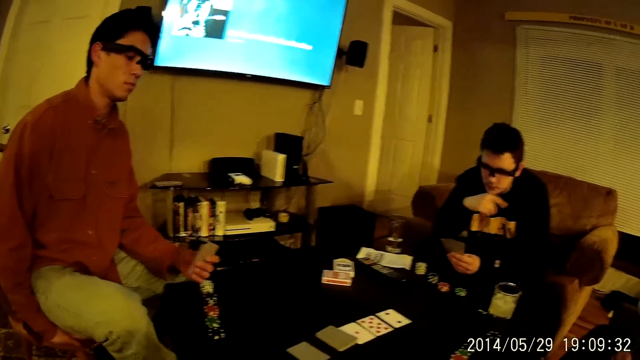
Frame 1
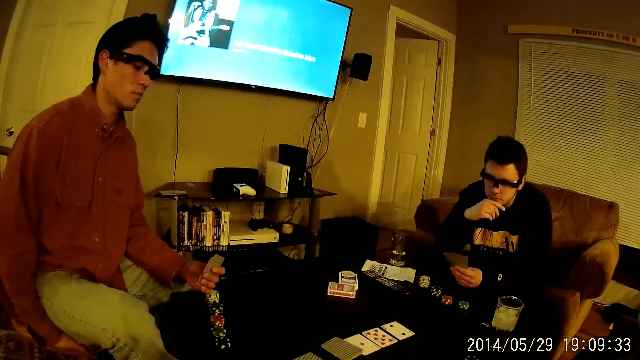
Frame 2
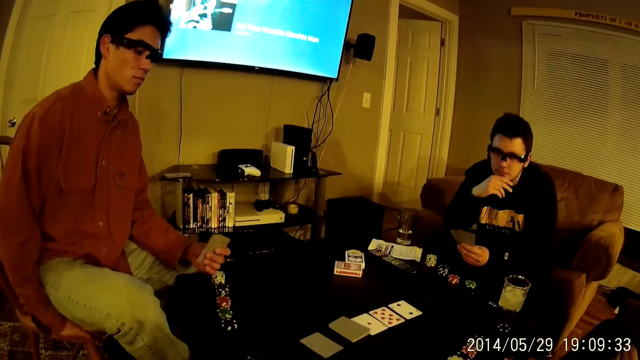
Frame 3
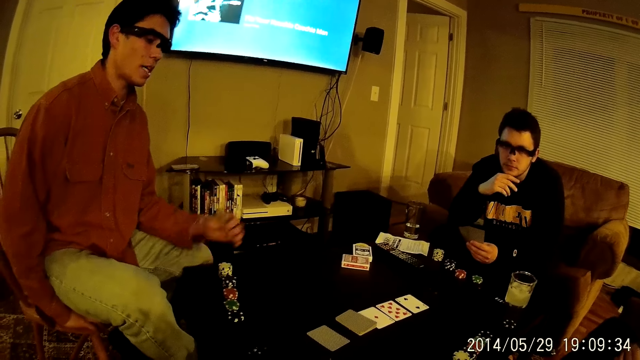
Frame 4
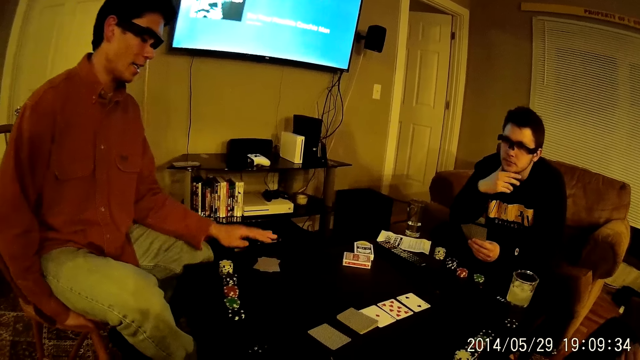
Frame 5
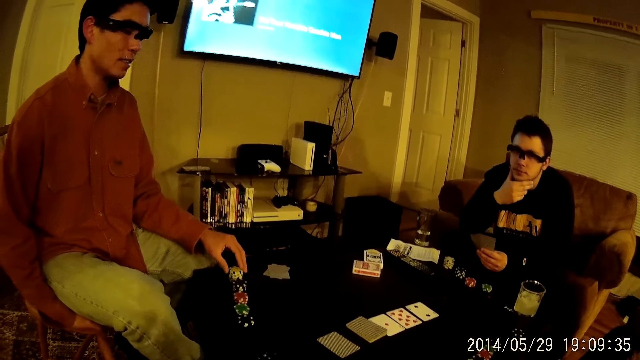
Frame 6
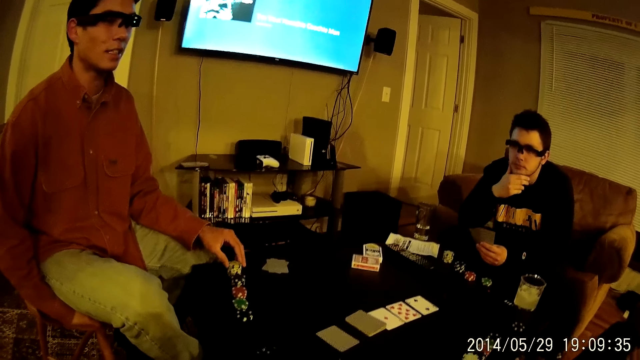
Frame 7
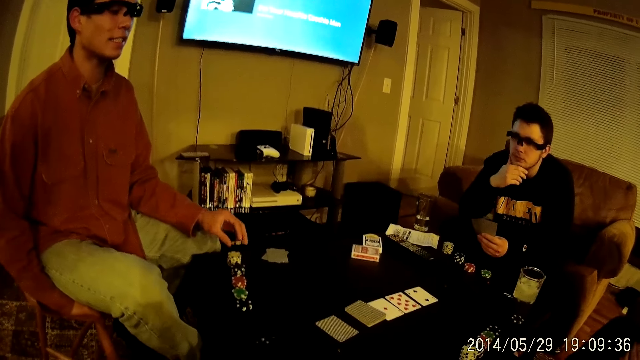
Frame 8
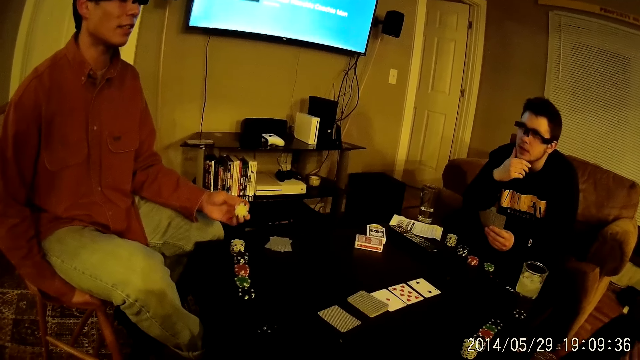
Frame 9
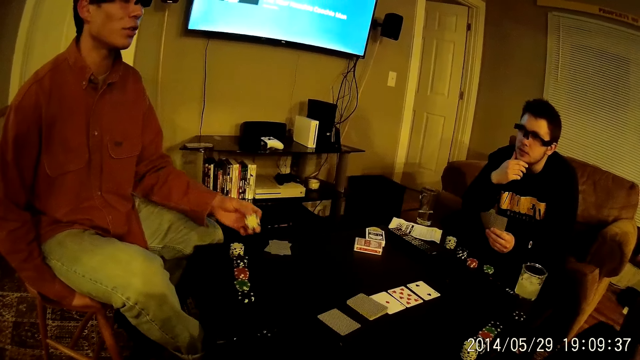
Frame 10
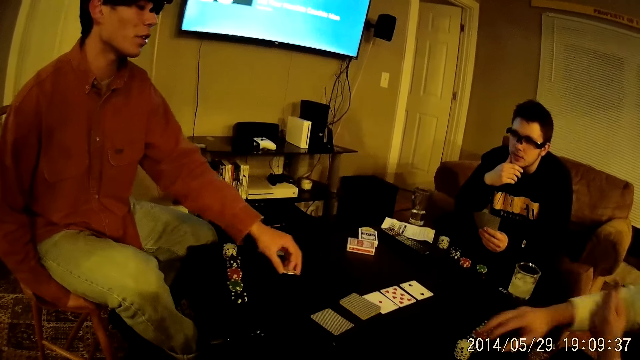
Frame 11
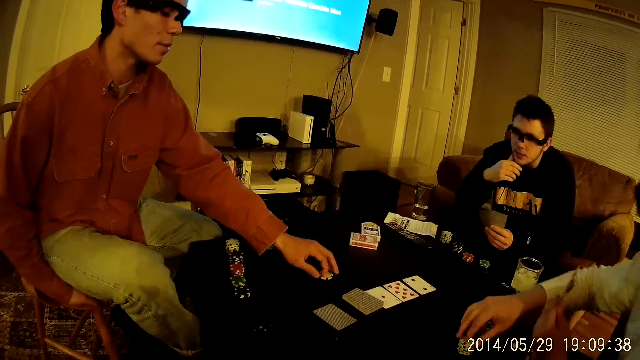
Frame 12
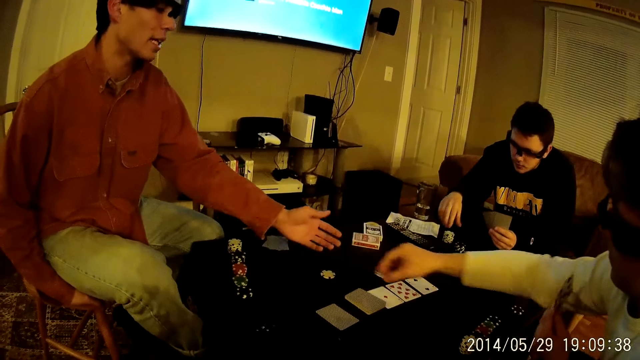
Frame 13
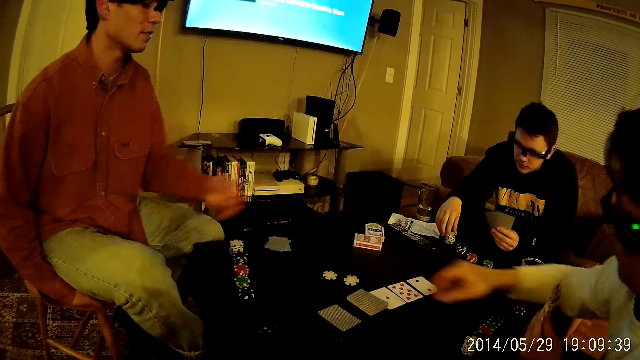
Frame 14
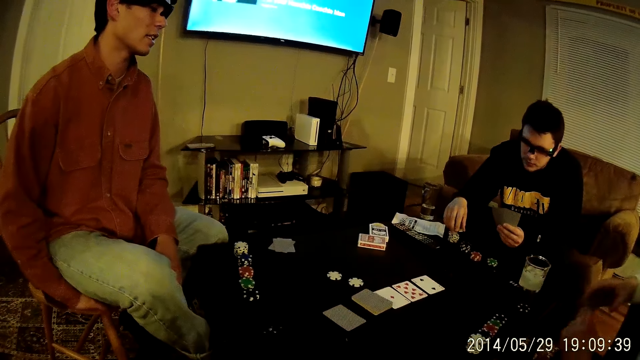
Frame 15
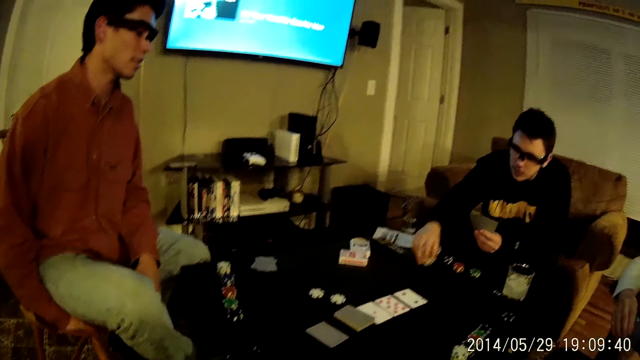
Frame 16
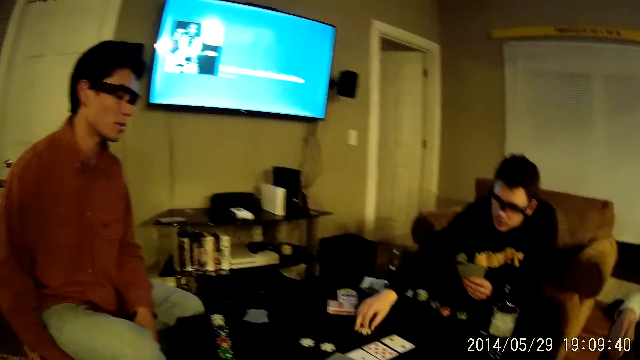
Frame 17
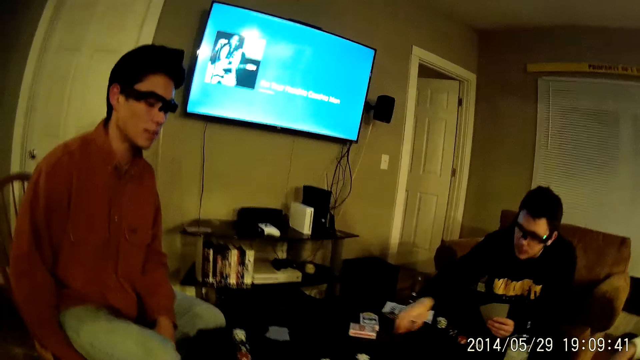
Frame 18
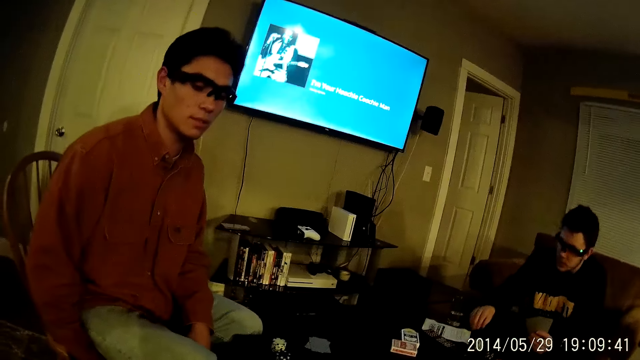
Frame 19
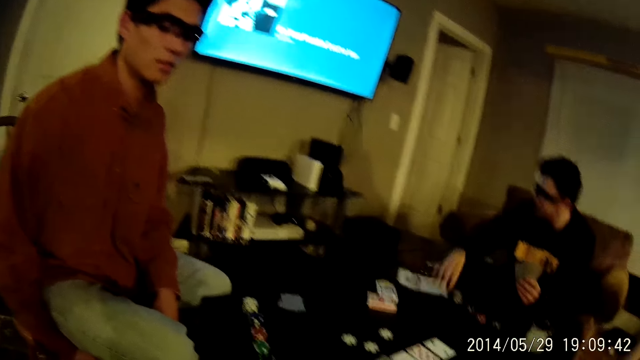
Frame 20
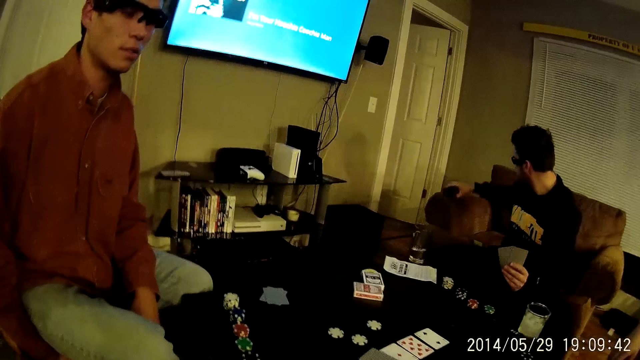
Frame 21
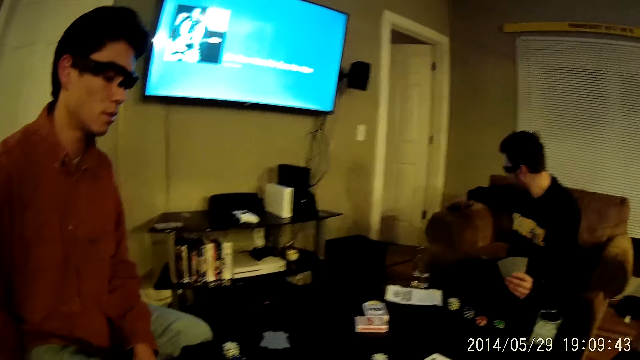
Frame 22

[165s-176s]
The camera wearer talks to a man. The man talks to the camera wearer. The man drops the cards on the table with his left hand. The man talks to the camera wearer. The man picks up a coin or dice from a stack of coins on the table with his left hand. The man talks to another man. The first man talks to the second man again. The second man talks to the first man. The first man drops the coin on the table with his left hand. The second man picks up a coin from the stack of coins on the table with his right hand. The first man talks to the second man. The second man drops the coin on the table with his left hand. The first man talks to the second man. A third man picks up a coin from the stack of coins on the table with his right hand. The third man drops the coin on the table with his left hand. The second man talks to the first man. The third man picks up the remote control or phone on the table with his right hand.

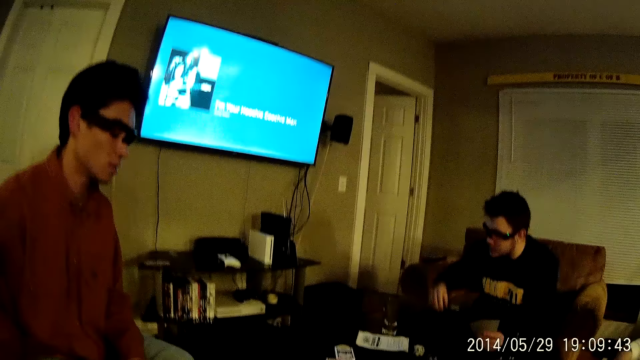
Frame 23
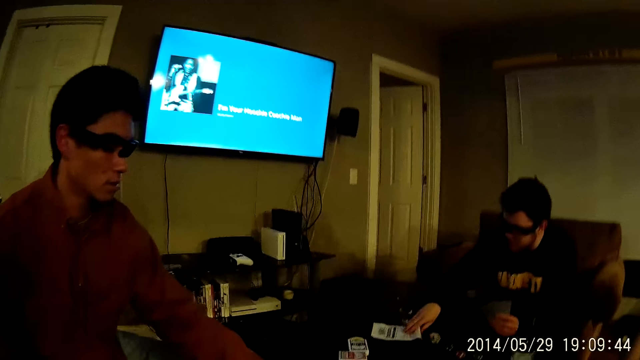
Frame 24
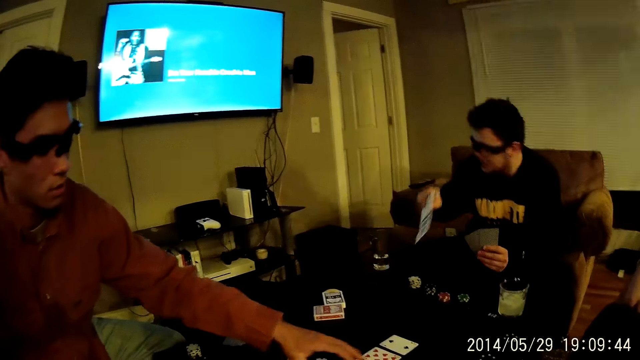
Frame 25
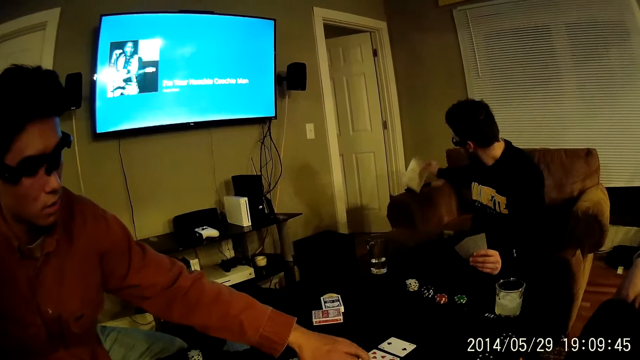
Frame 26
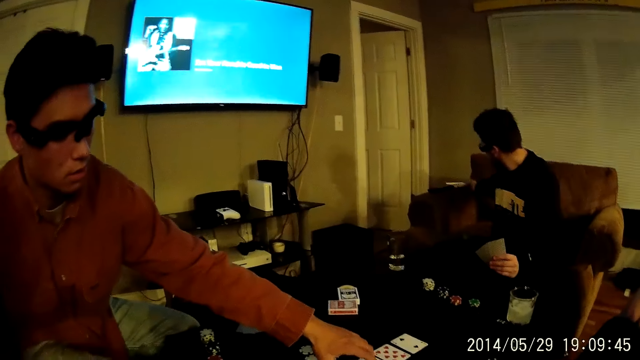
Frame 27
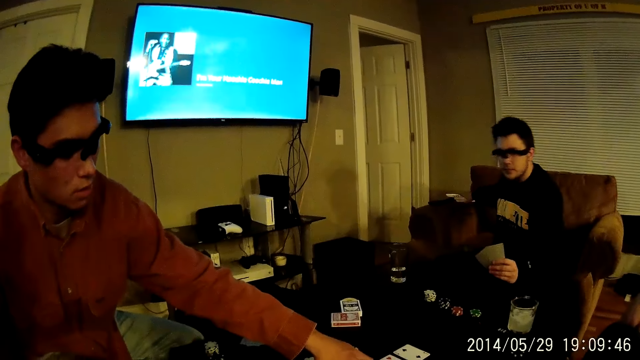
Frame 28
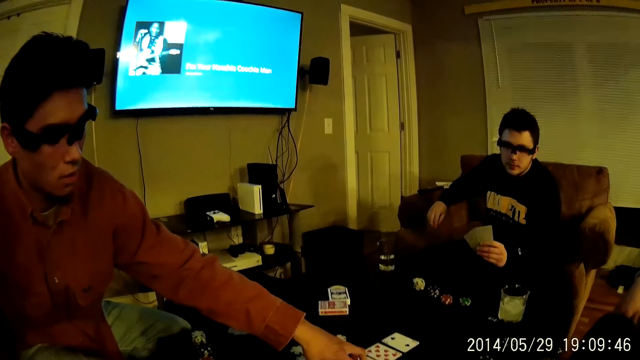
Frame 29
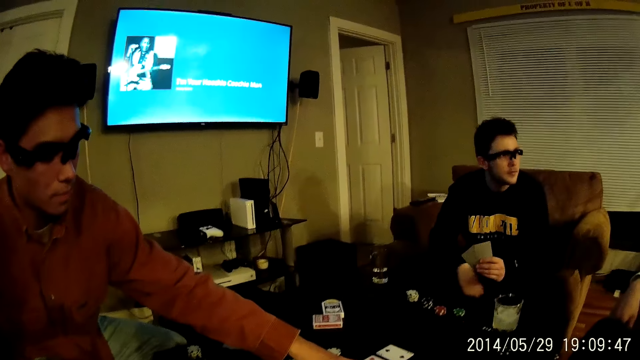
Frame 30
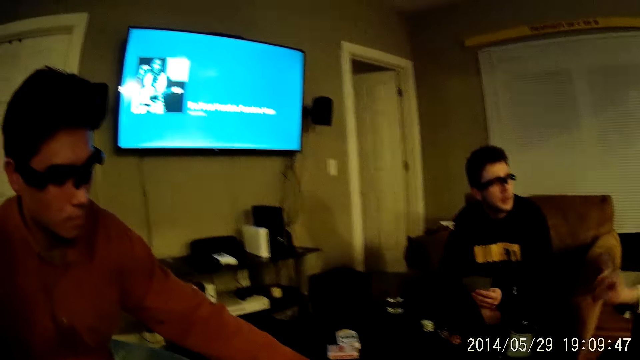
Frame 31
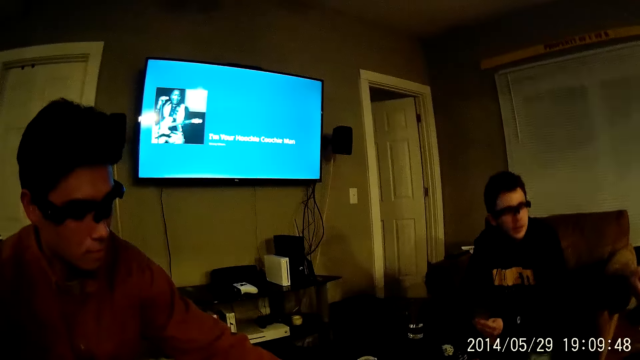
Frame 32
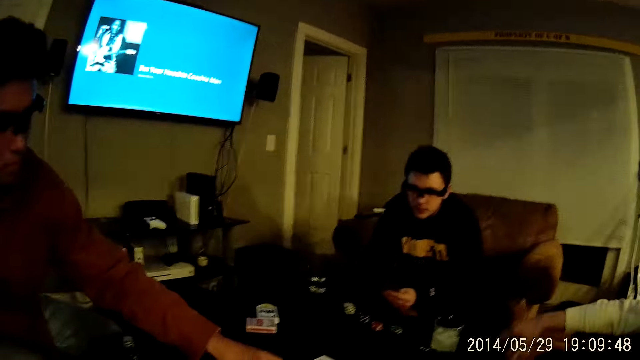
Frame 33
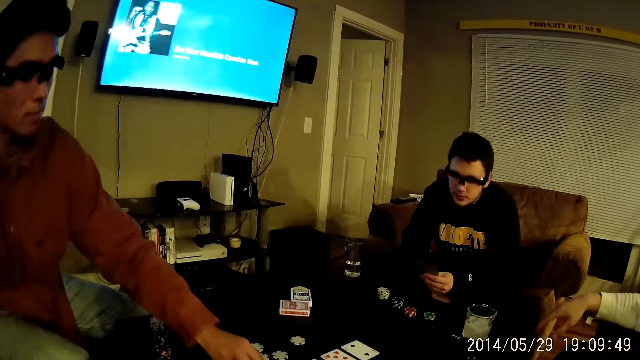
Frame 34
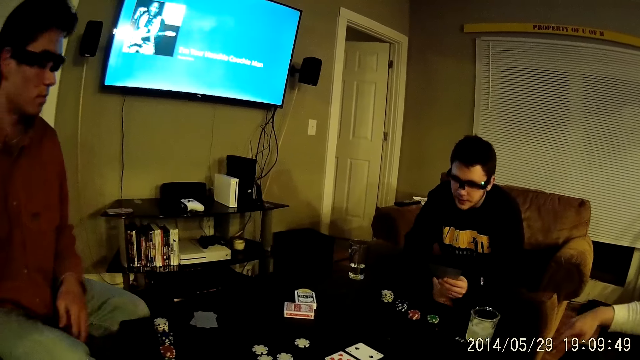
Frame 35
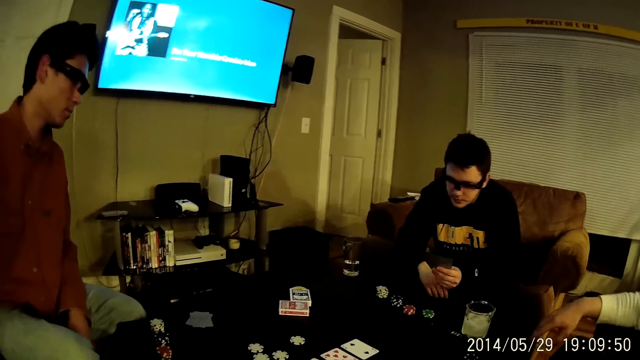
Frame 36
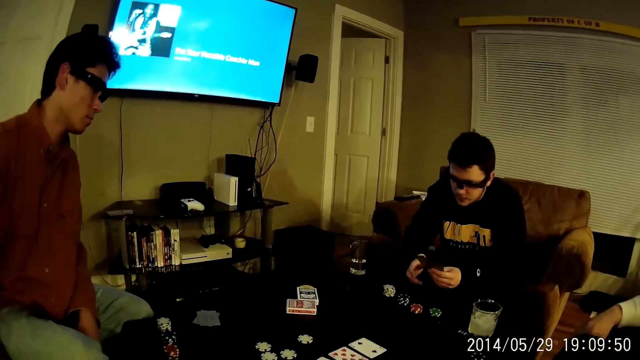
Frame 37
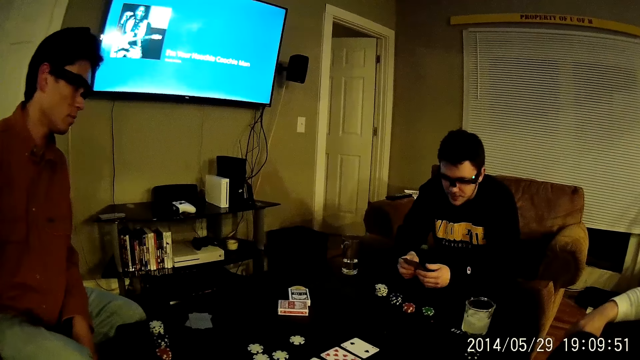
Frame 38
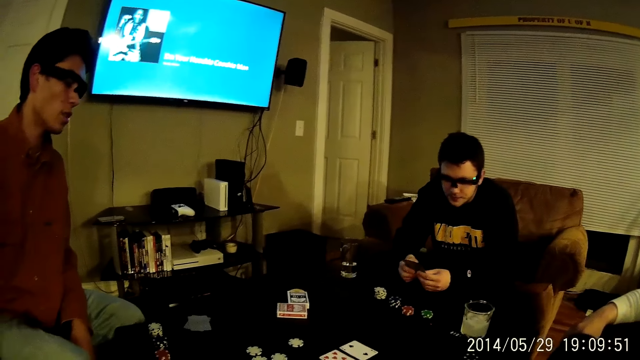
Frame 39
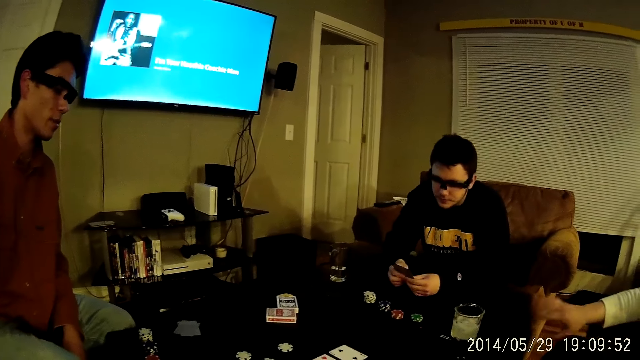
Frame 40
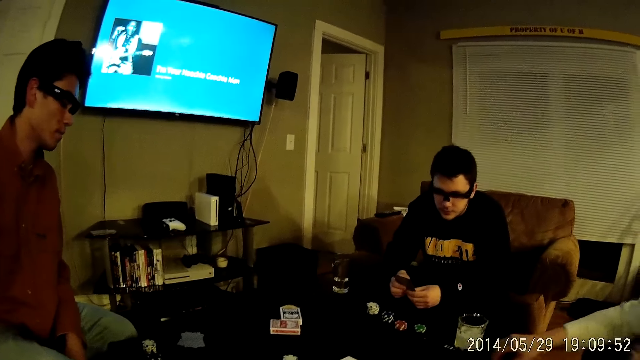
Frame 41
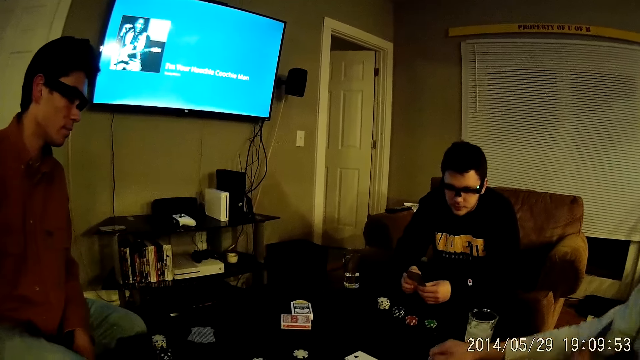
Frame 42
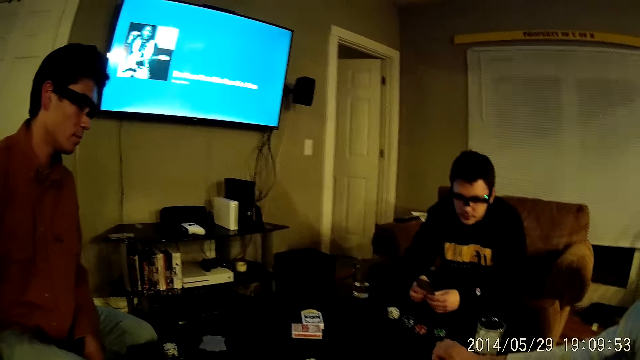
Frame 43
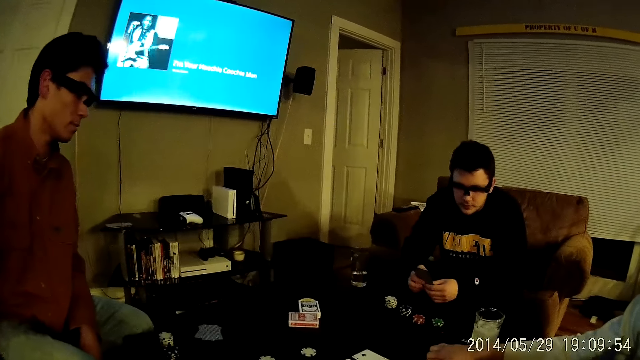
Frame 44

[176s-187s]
A man talks to another man. A third man places the remote control or phone on a chair with his right hand. The first man talks to the second man. The third man picks up the paper from the table with his right hand. The first man talks to the third man. The third man places the paper on the chair with his right hand. The third man talks to the first man. The first man talks to the third man. The third man places his right hand on the cards in his left hand.
